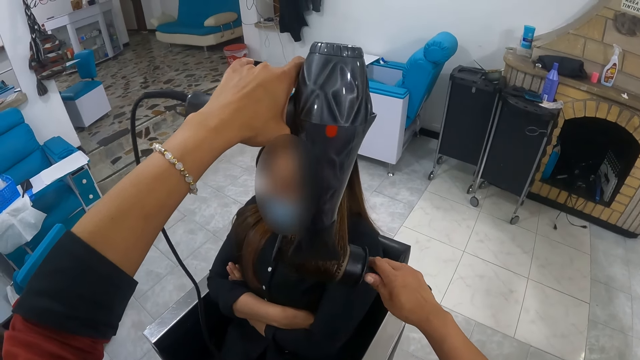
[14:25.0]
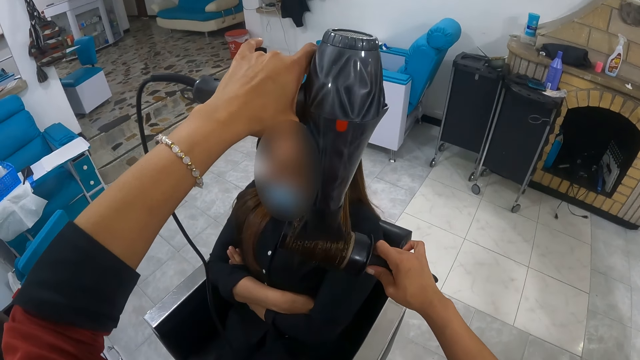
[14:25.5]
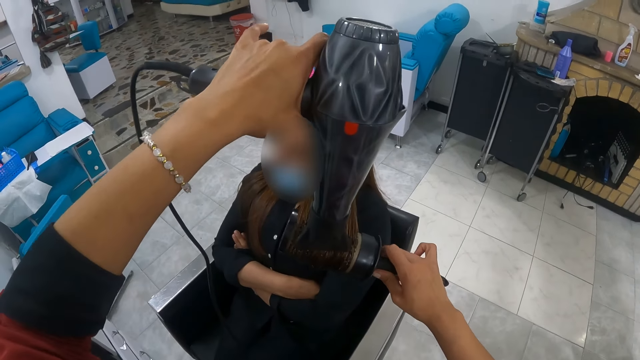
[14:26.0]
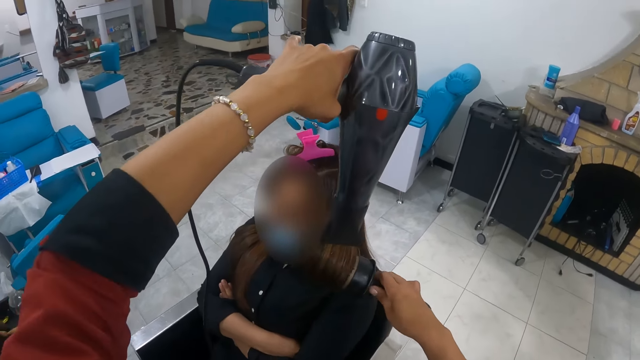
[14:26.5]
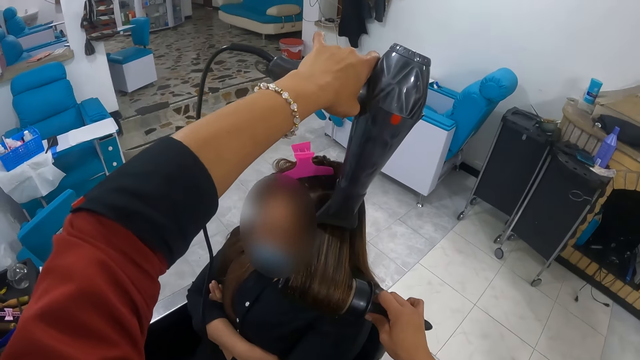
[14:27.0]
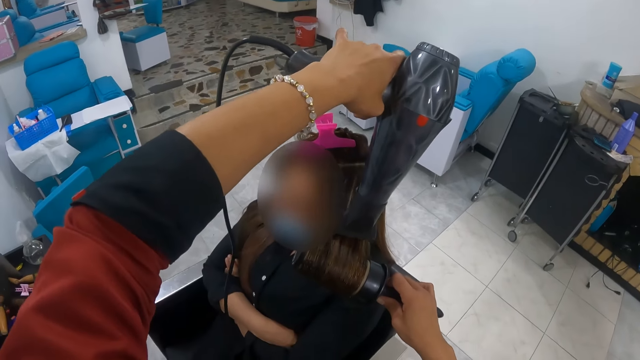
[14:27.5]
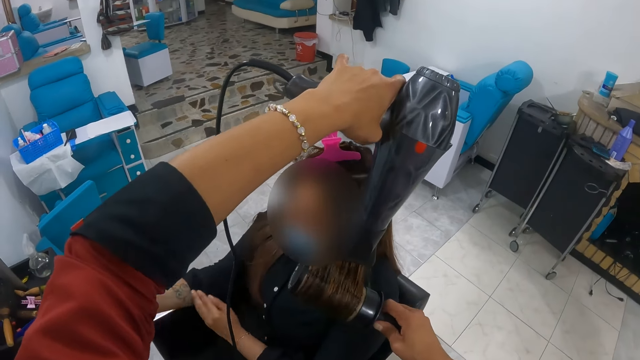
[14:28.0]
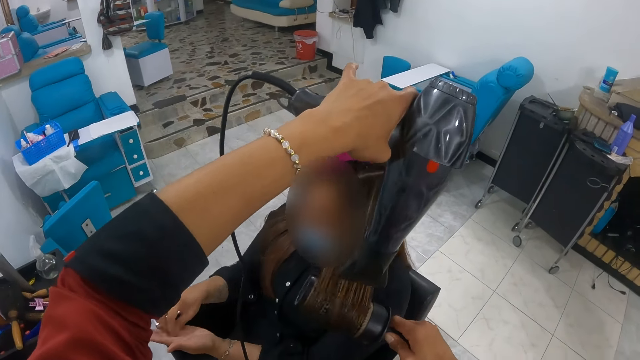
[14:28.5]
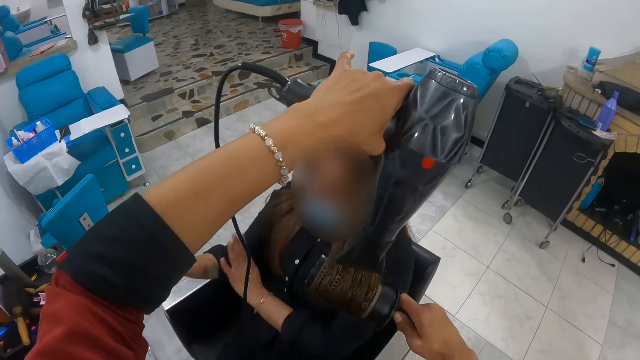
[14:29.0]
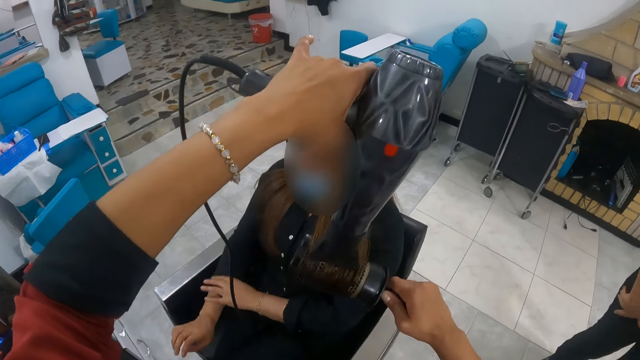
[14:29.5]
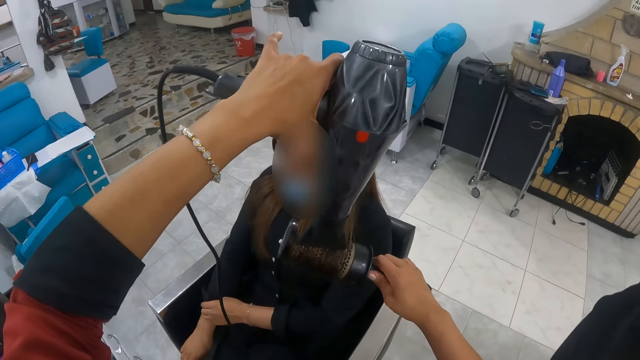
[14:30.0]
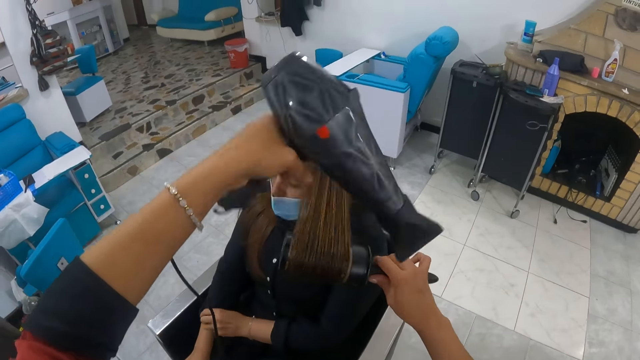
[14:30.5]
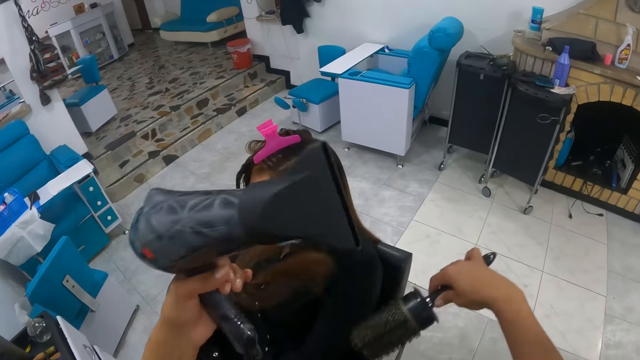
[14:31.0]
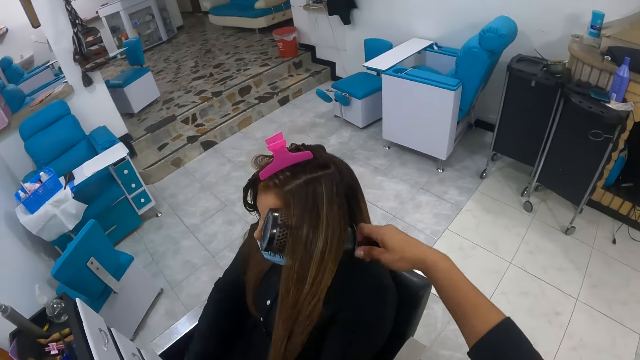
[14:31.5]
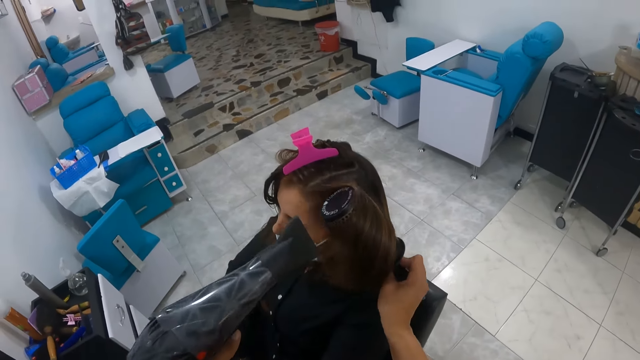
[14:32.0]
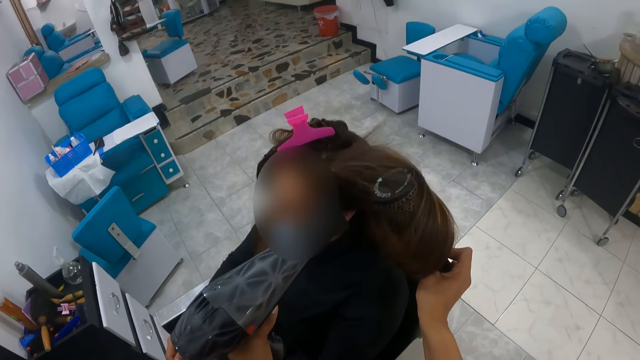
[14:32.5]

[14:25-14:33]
The woman itches her left hand with her right hand.

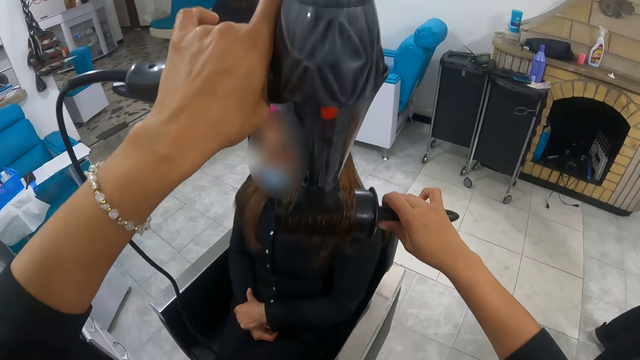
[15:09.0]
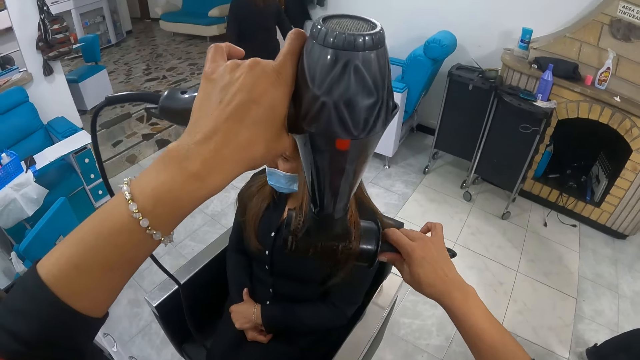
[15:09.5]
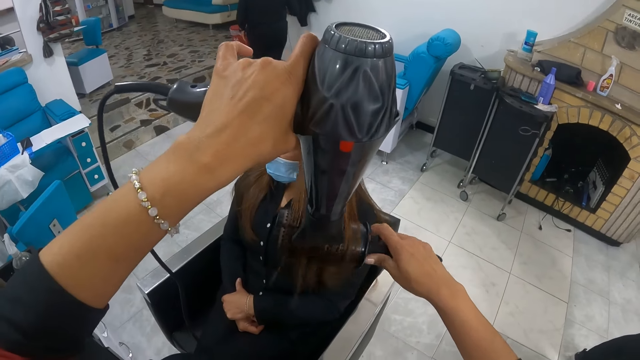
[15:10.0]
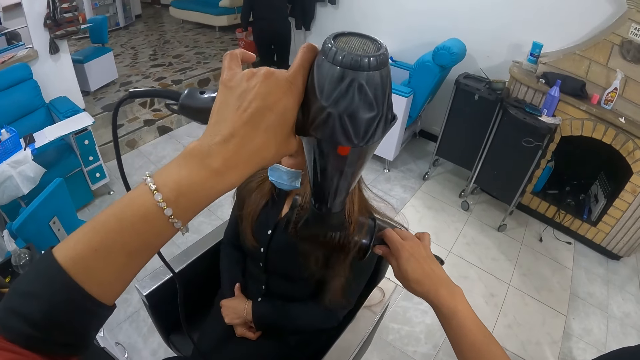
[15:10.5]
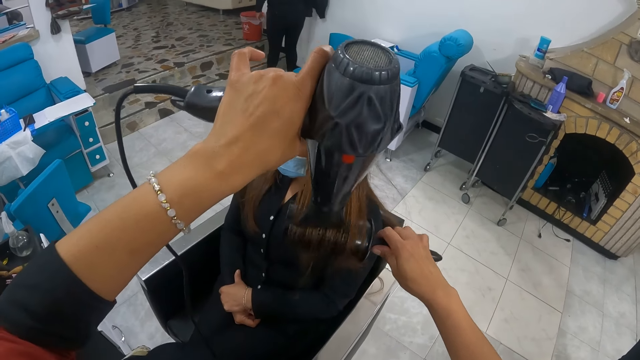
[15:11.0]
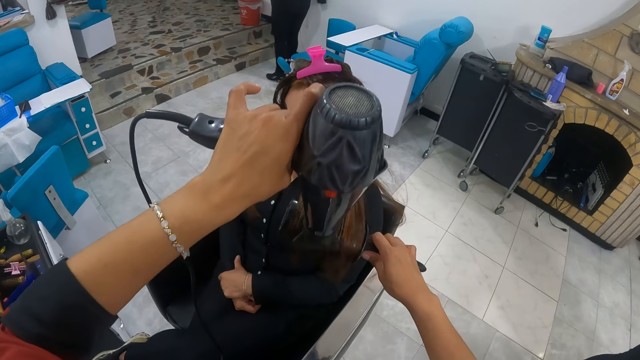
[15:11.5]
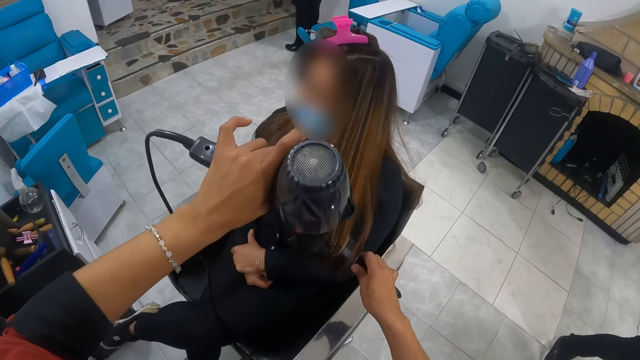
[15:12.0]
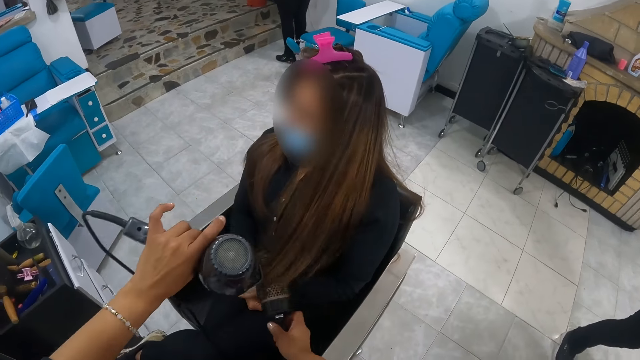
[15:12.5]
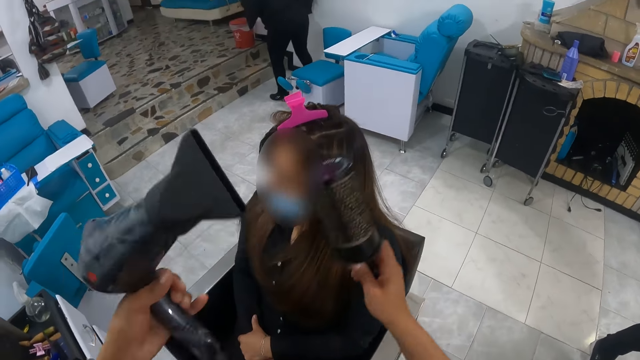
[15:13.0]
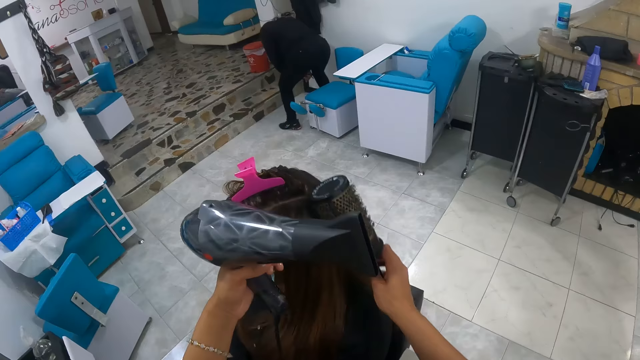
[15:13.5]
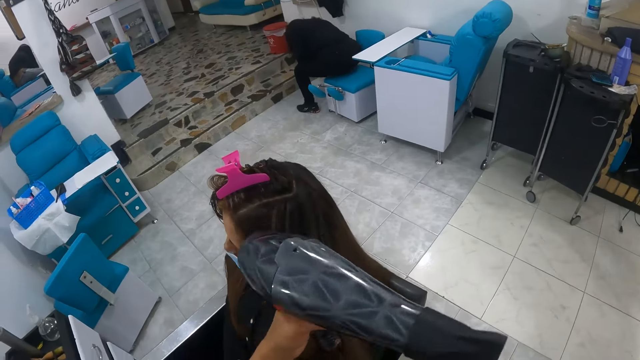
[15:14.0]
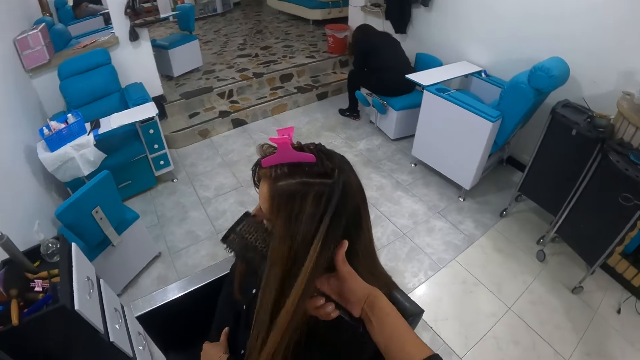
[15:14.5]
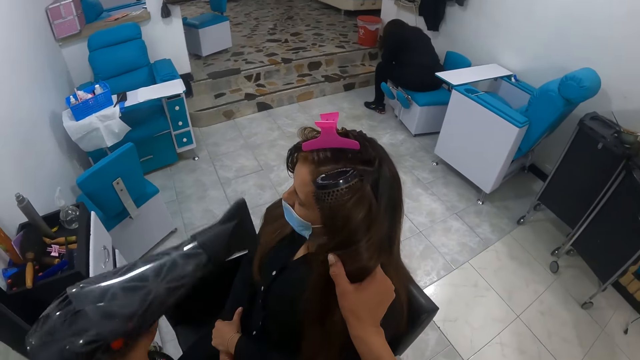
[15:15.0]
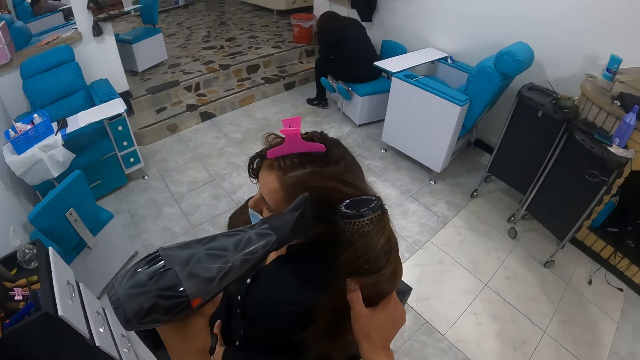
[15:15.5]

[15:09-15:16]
The woman sits on a chair.

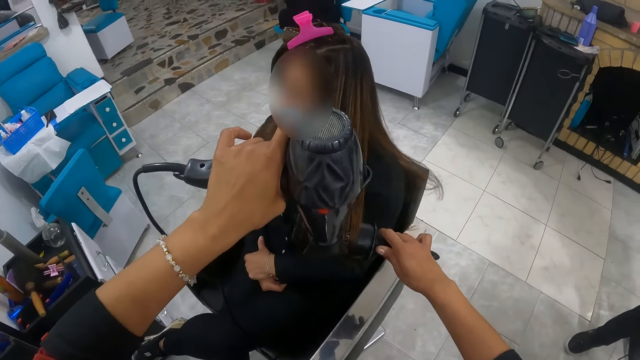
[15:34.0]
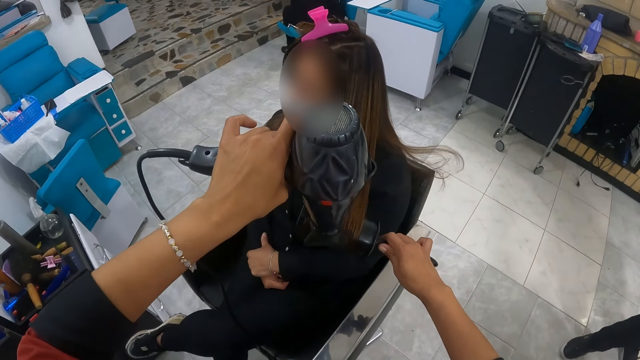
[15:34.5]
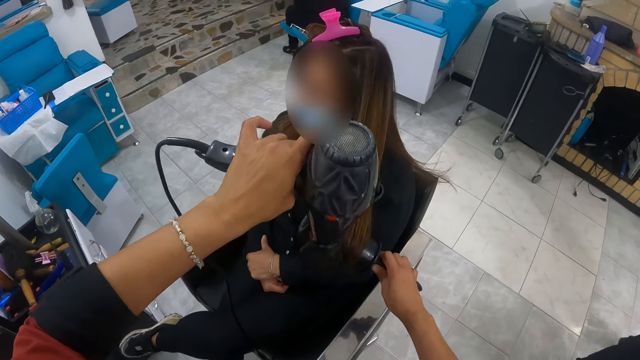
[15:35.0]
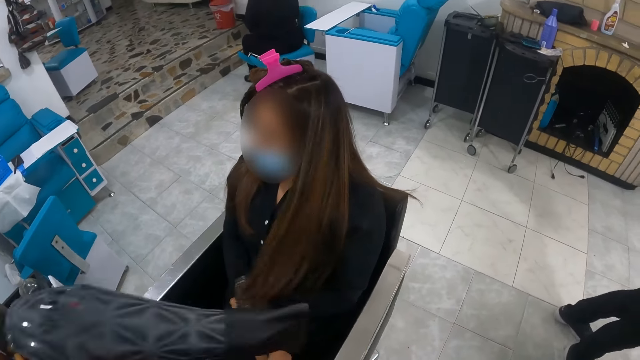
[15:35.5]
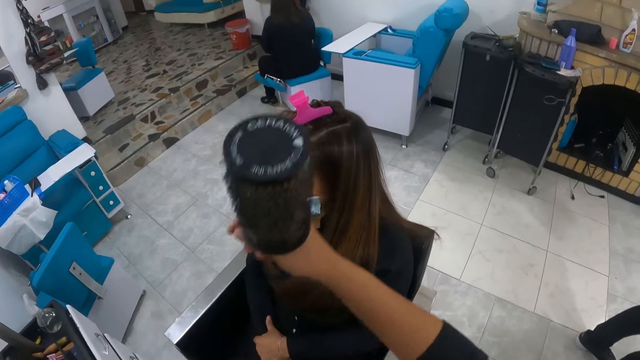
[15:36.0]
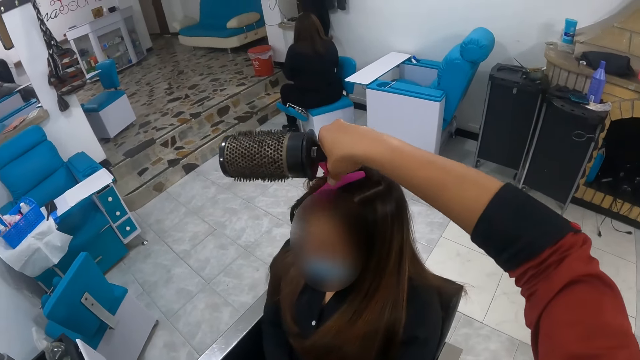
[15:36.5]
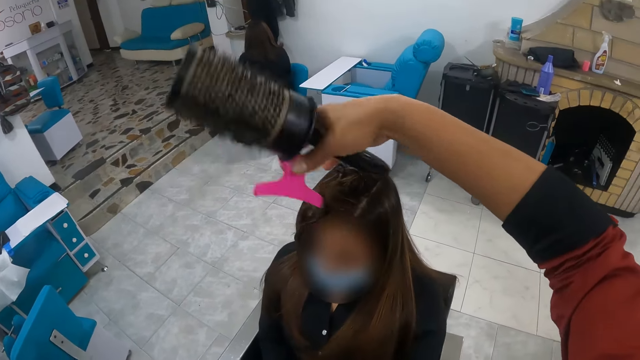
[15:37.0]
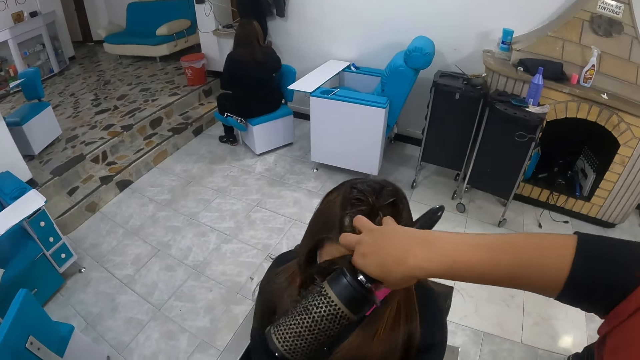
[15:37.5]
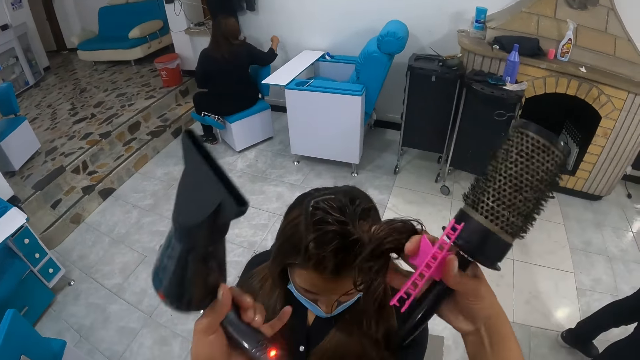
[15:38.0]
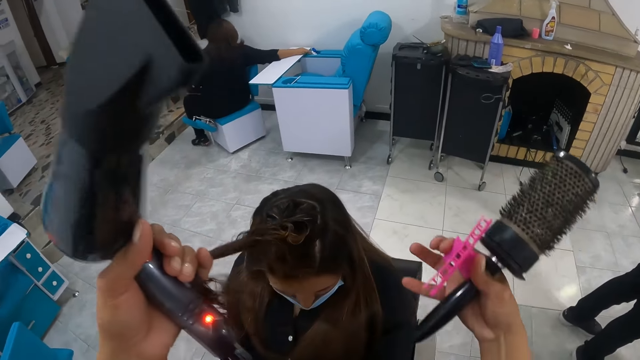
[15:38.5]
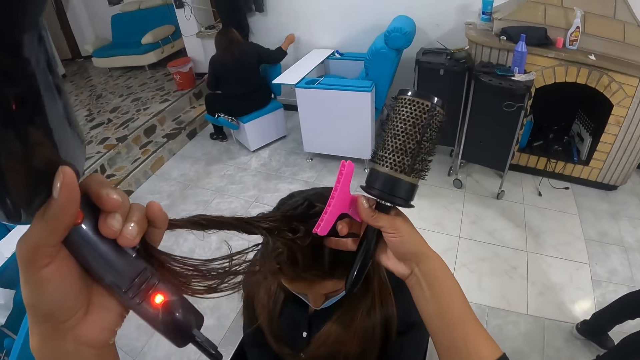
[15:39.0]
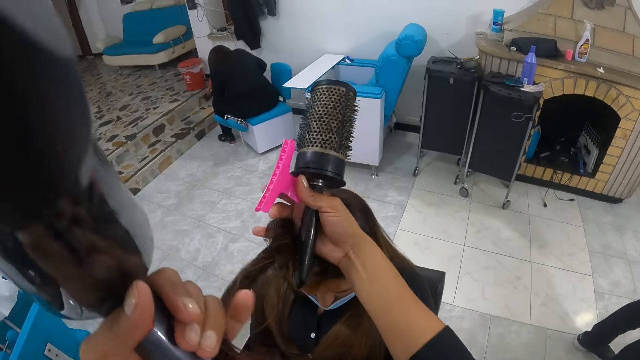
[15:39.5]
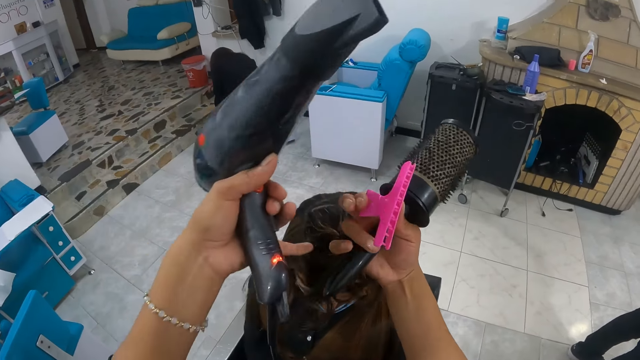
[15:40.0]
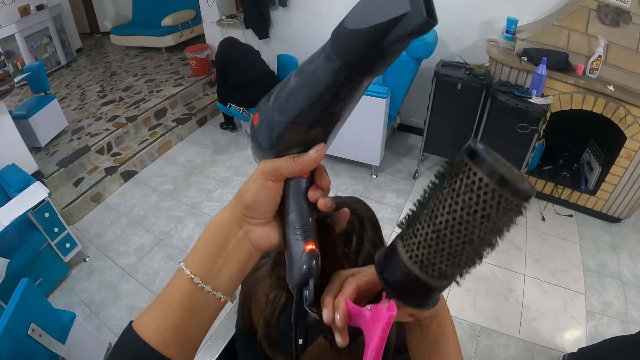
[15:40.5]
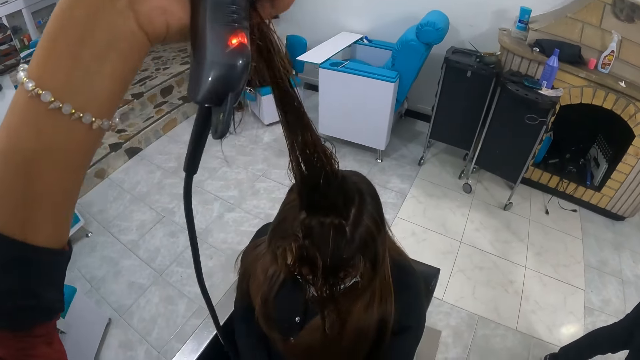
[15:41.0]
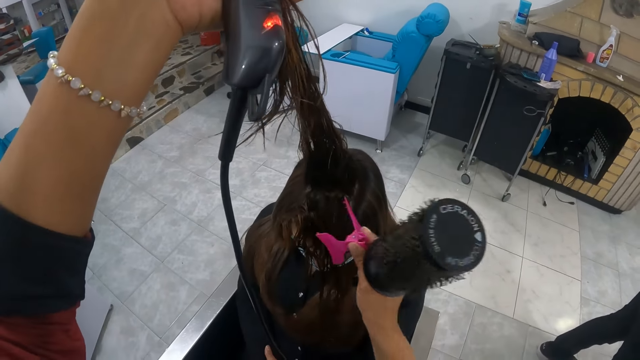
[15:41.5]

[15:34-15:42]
The camera wearer removes a hairclip from the hair of the woman with her right hand. She loosens the woman's hair with both hands. She clips the hair of the woman with the hairclip in her right hand.
